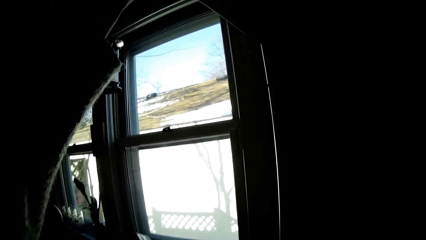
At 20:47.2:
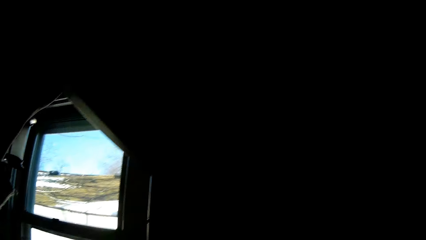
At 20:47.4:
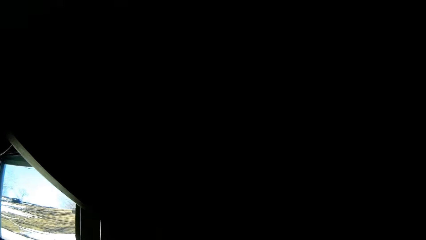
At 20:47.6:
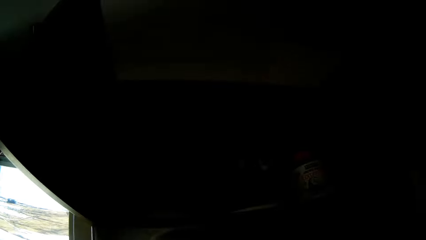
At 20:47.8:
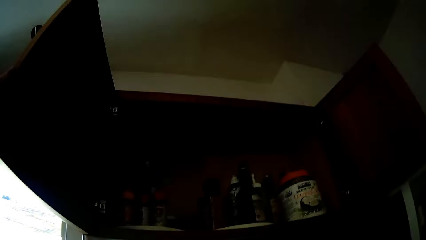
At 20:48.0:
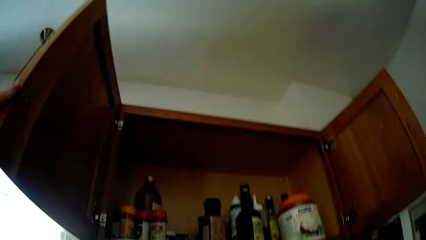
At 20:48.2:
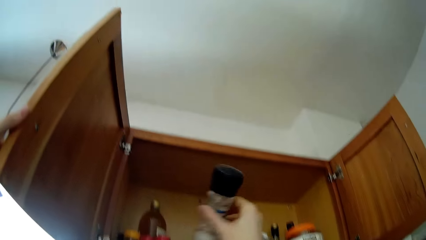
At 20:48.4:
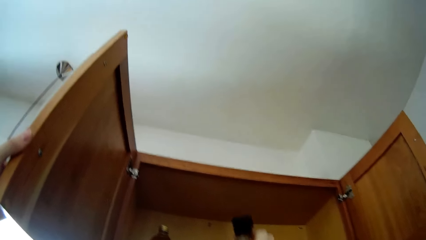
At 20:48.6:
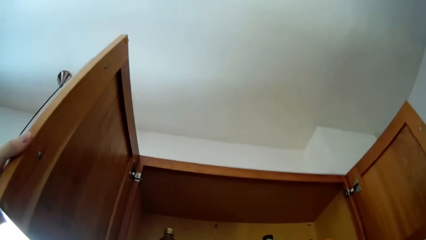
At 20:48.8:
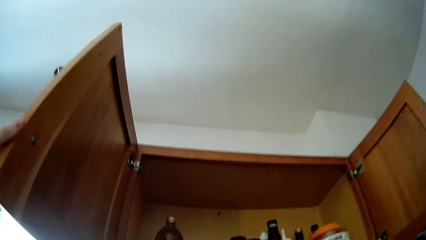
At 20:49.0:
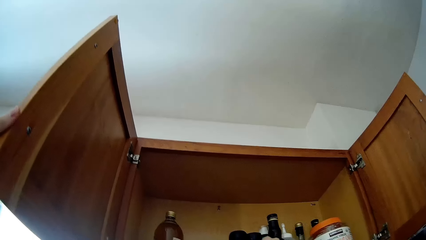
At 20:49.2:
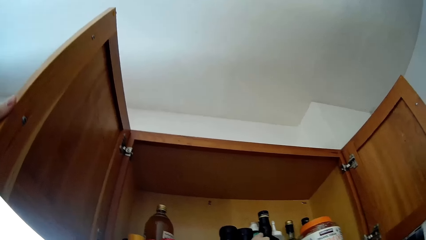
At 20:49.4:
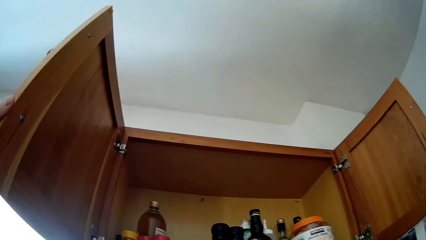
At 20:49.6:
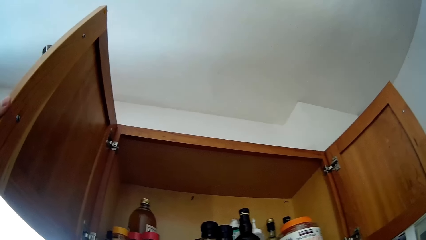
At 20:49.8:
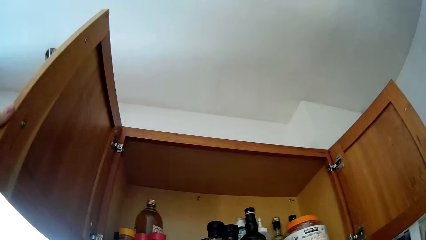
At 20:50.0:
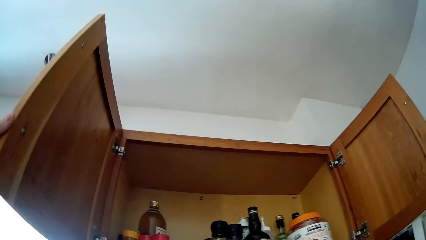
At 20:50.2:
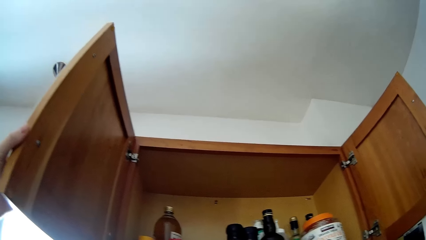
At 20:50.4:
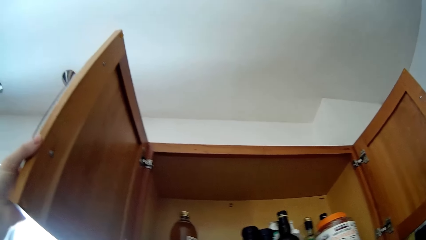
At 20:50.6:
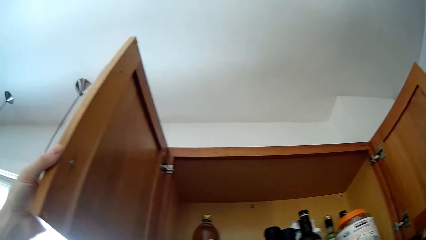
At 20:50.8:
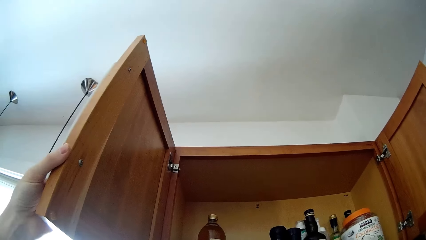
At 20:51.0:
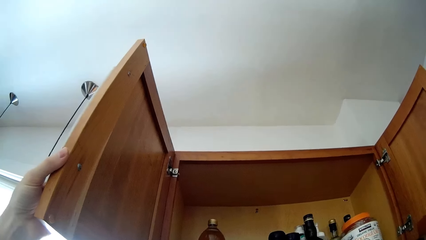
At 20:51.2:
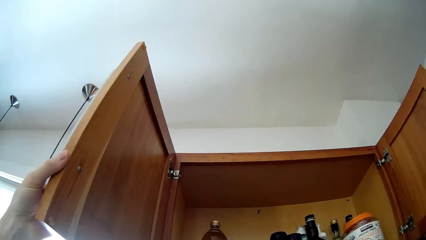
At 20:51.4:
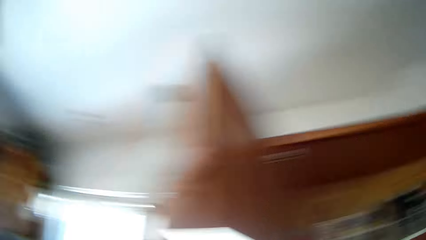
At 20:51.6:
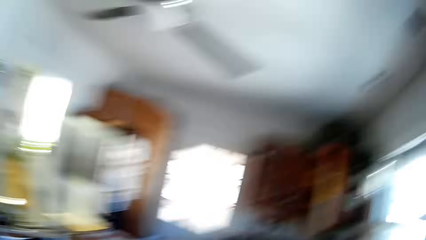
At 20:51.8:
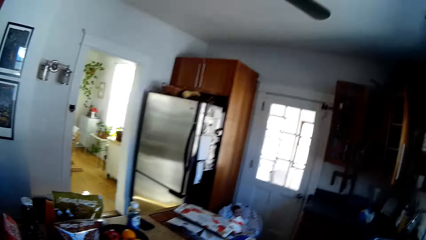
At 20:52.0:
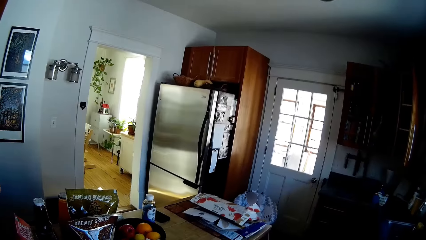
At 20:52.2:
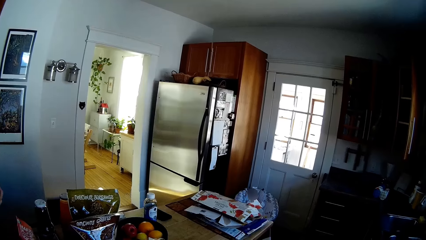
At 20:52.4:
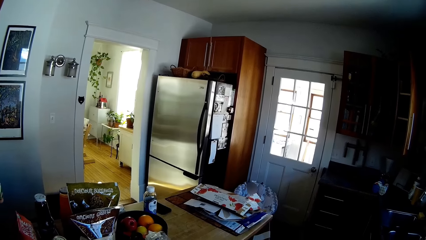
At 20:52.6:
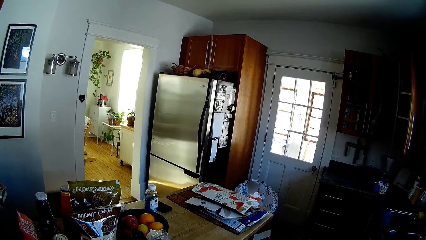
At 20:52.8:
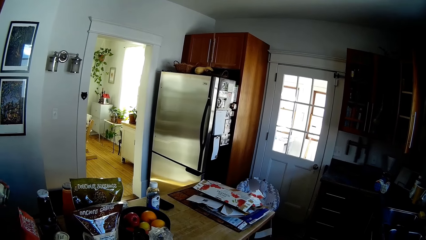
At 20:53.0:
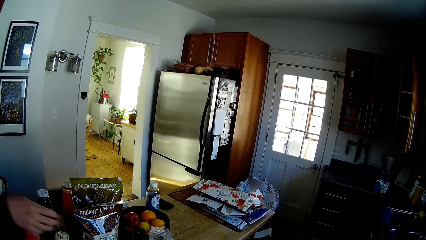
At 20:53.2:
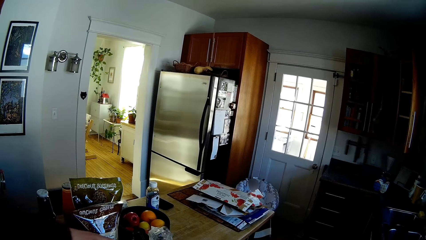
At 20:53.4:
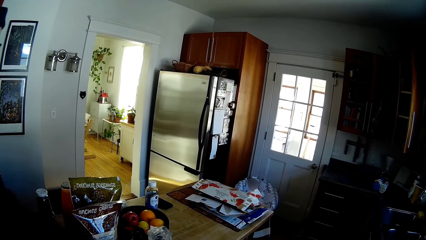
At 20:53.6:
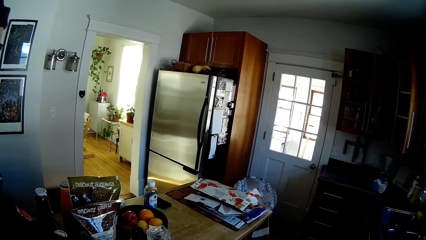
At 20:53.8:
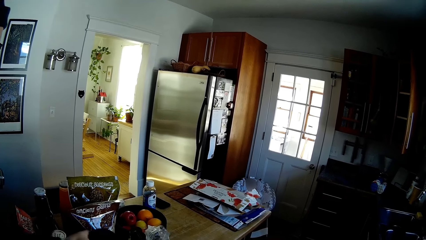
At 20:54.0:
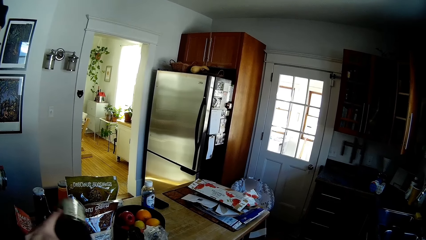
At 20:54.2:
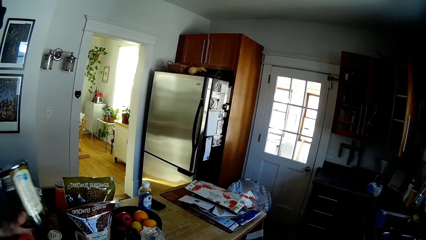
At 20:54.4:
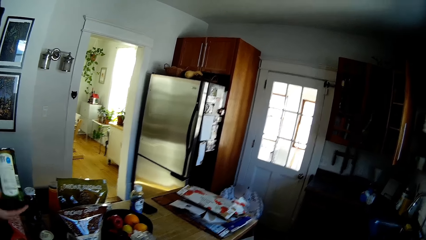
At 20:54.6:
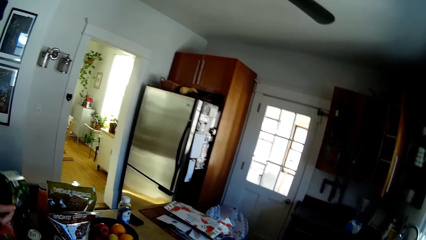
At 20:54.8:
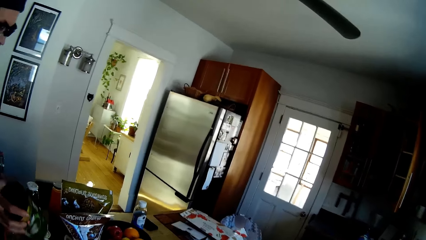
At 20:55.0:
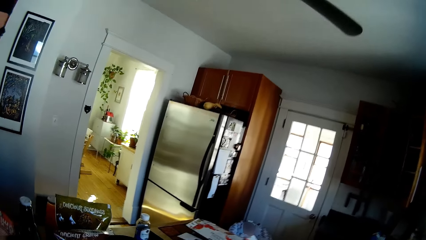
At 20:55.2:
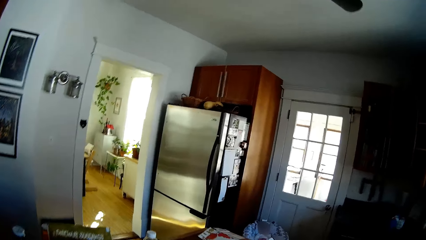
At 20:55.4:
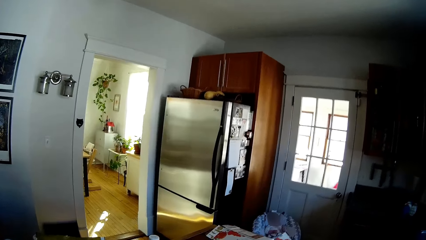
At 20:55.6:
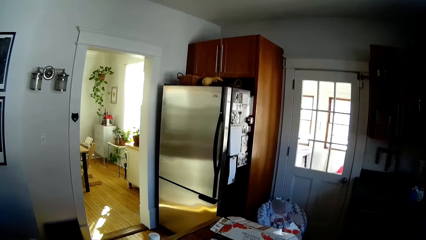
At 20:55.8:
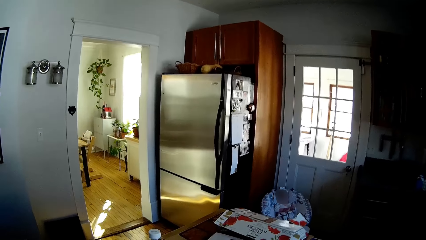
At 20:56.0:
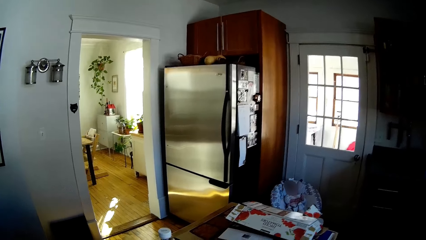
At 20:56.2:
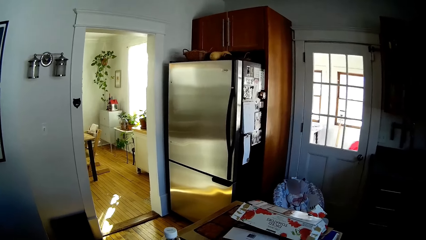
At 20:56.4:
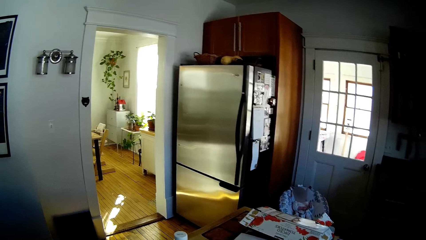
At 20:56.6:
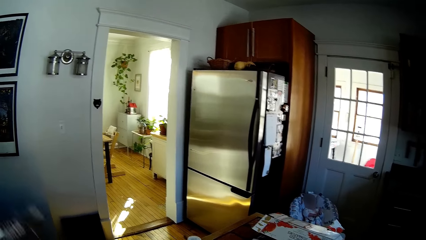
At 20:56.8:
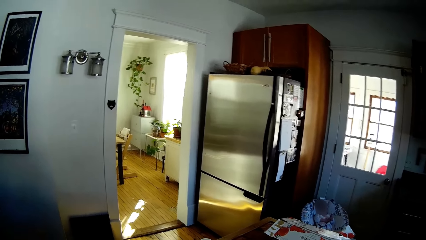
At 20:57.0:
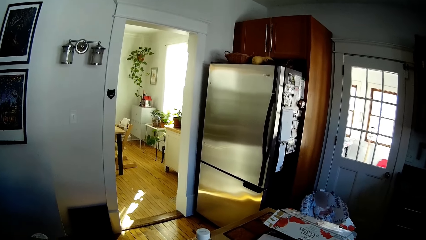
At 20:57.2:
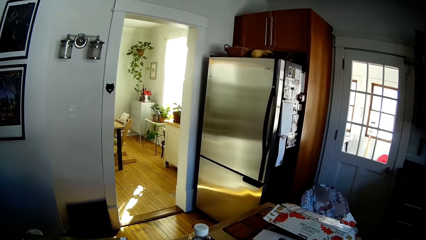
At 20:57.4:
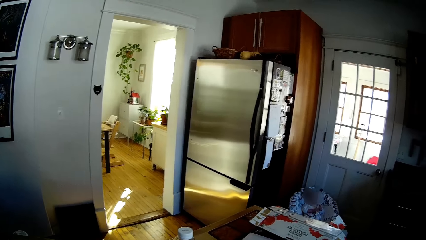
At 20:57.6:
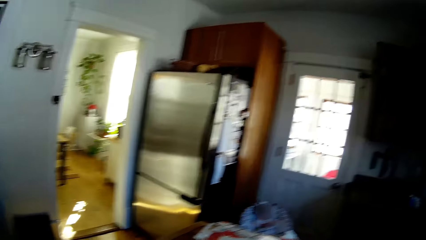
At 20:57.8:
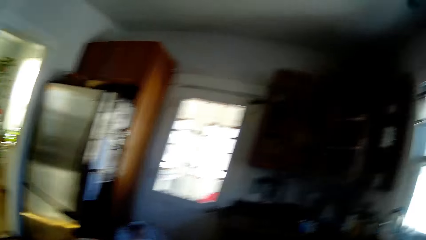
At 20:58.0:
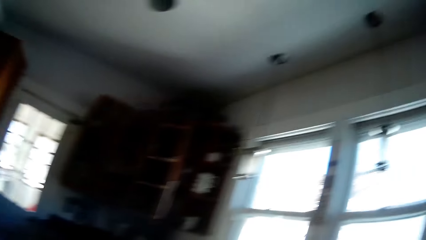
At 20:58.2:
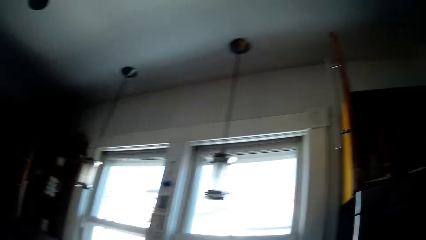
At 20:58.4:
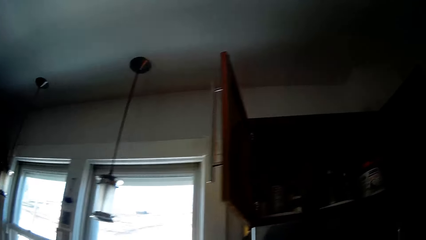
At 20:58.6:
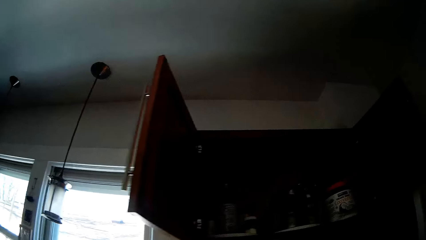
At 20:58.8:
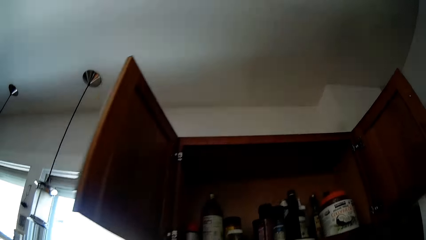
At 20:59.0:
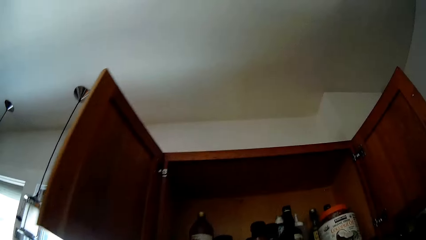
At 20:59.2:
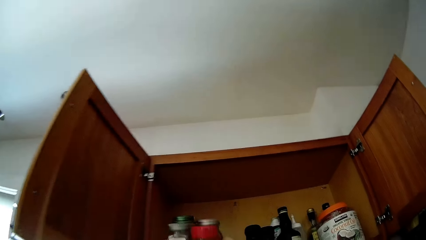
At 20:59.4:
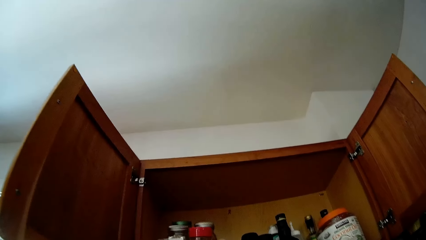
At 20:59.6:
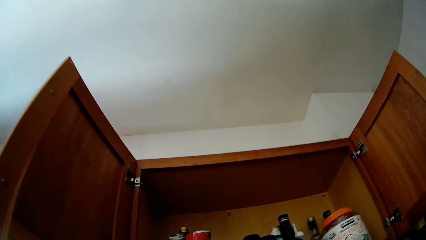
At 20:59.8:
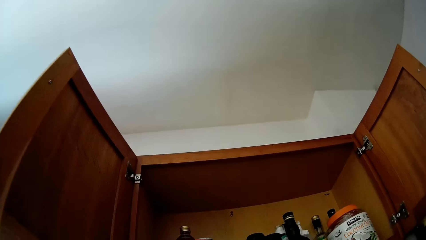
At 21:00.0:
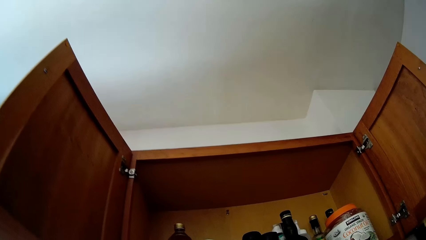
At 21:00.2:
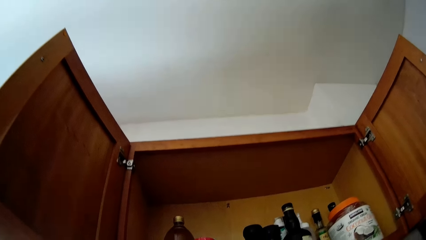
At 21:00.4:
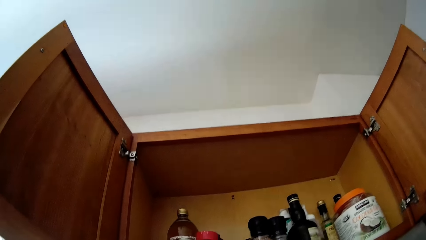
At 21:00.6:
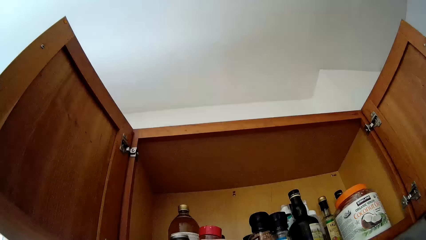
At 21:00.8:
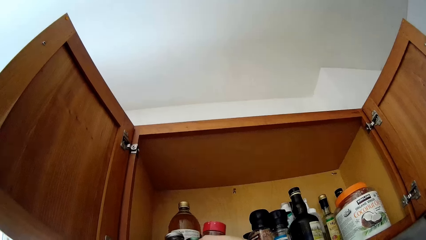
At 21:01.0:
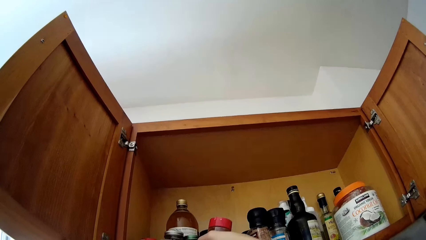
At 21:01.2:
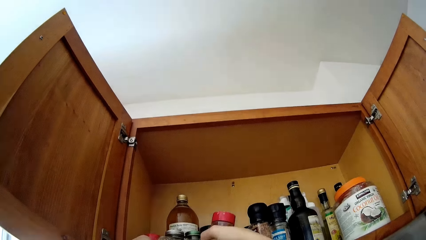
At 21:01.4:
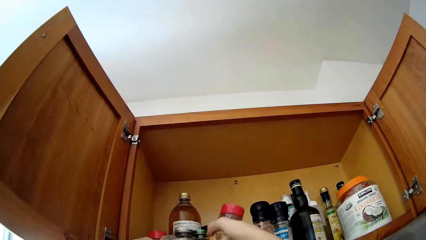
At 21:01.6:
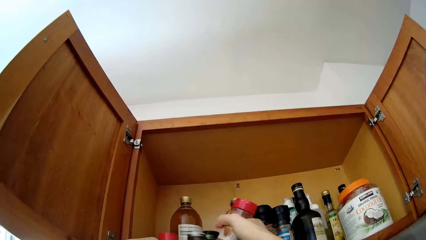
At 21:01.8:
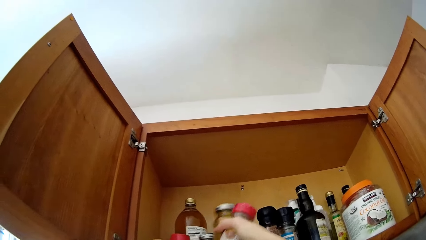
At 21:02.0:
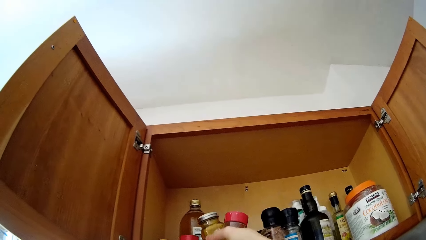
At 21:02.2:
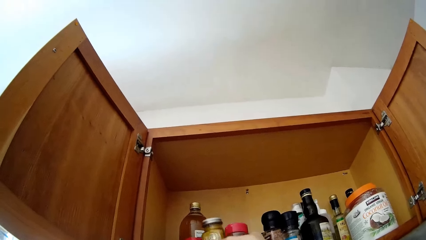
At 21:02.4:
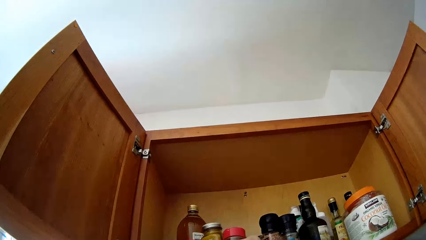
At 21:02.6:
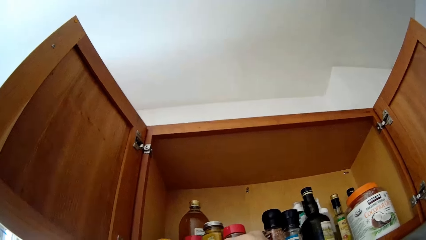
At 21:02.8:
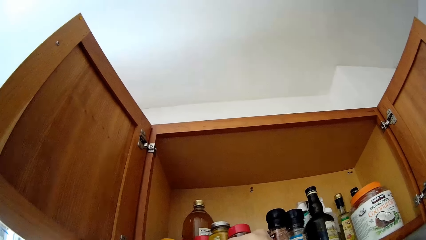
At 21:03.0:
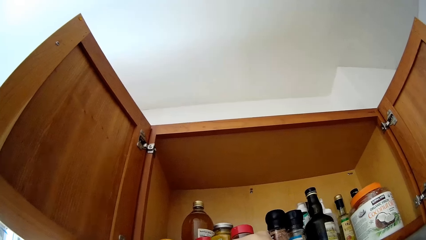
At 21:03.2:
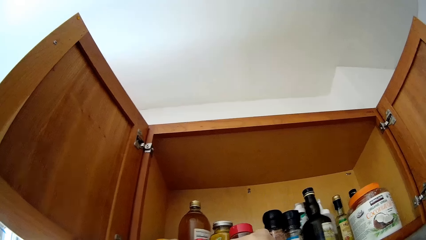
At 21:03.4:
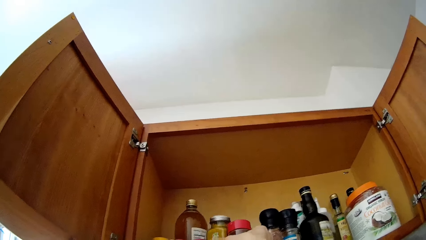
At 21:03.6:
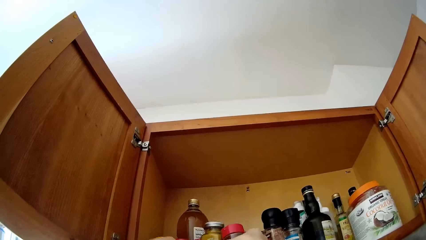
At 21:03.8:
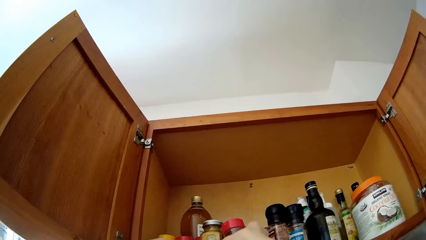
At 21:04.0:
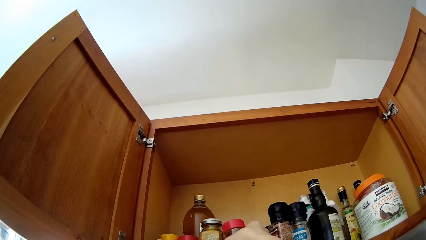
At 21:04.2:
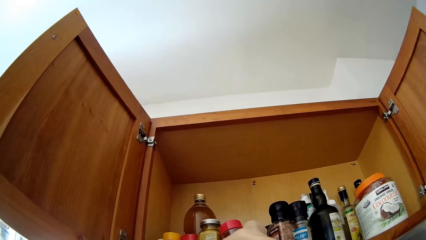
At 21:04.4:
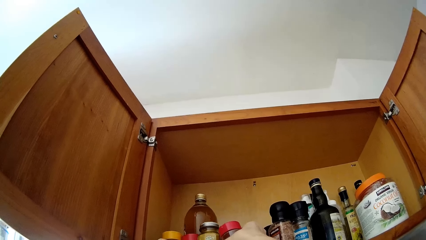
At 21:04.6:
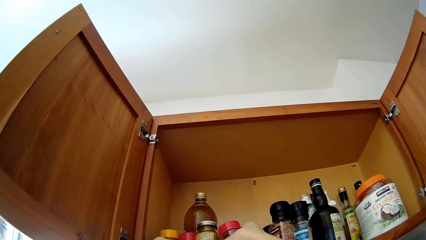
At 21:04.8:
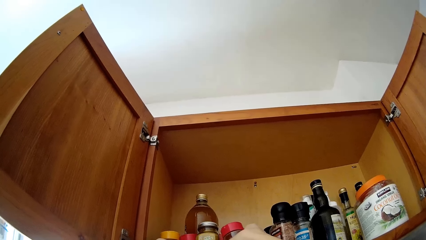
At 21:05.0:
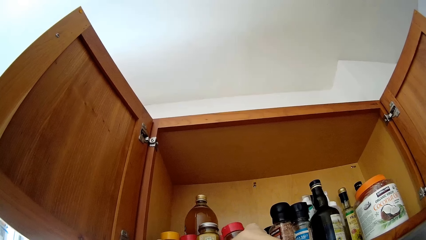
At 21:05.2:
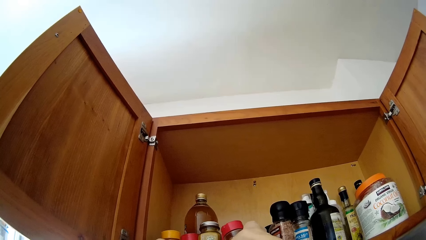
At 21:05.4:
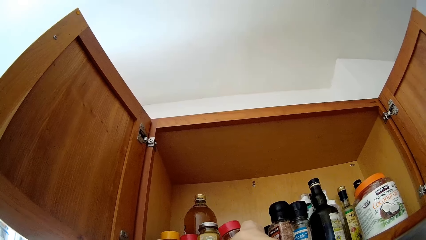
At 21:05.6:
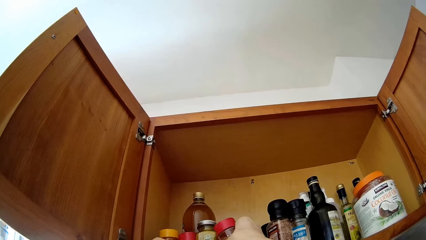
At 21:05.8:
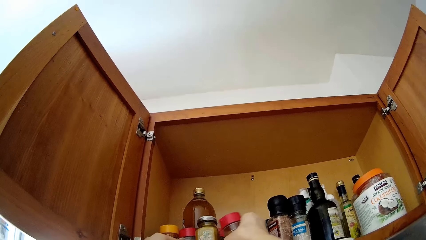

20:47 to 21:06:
The camera wearer drops a container of spice in her right hand inside the kitchen cabinet. She picks up a container of oats from the table with her right hand. She drops some containers of spices in her hands inside the kitchen cabinet and arranges the containers of spices inside the kitchen cabinet with her hands.
